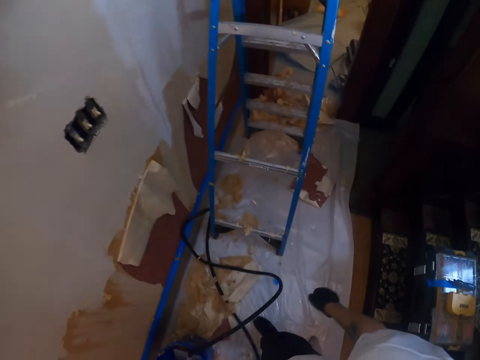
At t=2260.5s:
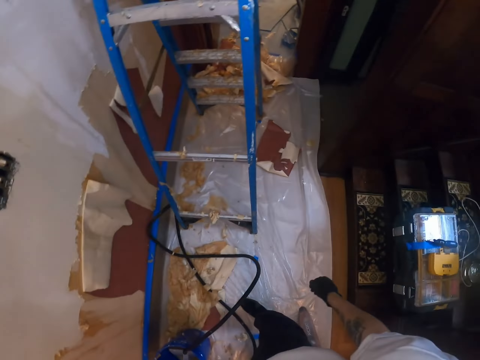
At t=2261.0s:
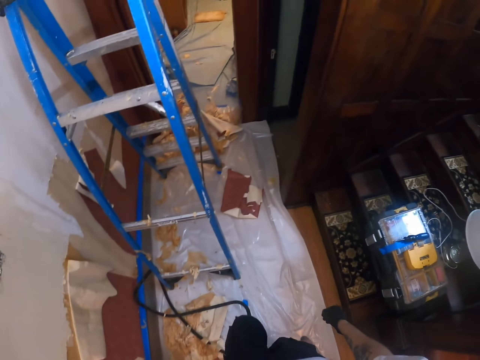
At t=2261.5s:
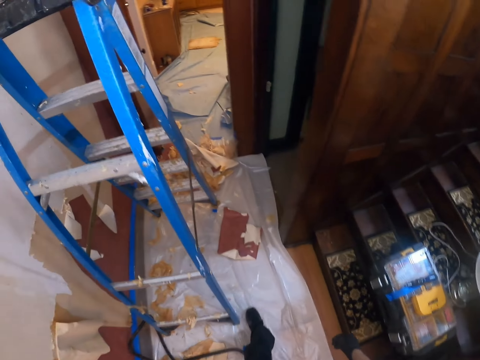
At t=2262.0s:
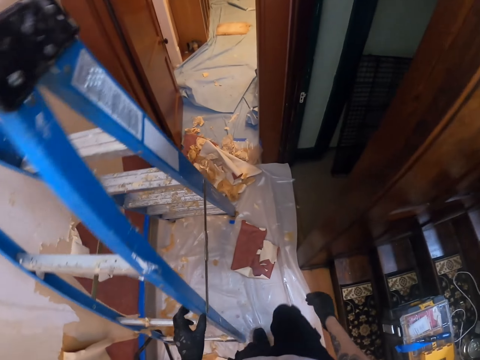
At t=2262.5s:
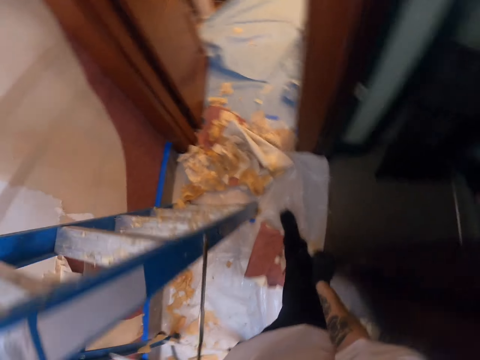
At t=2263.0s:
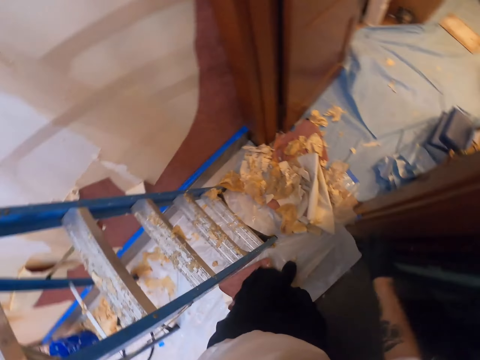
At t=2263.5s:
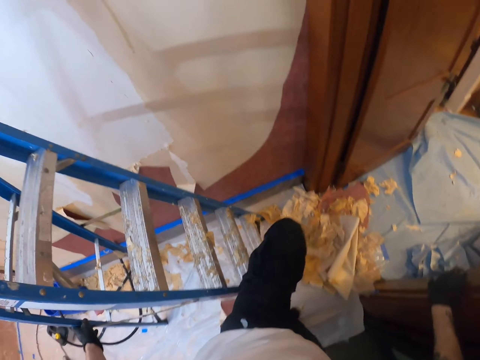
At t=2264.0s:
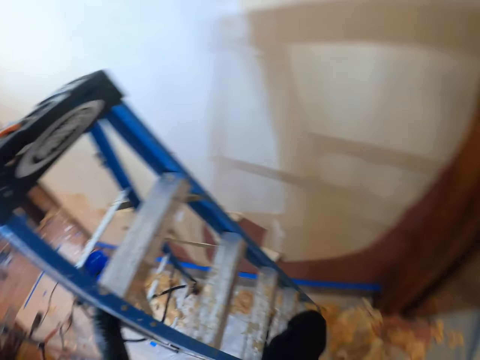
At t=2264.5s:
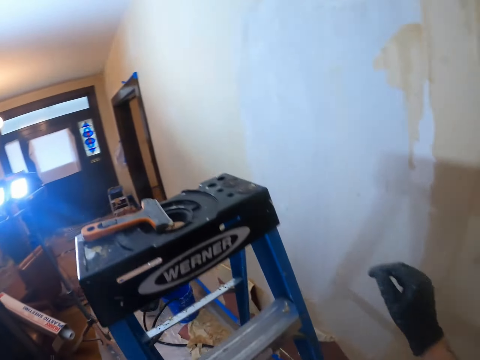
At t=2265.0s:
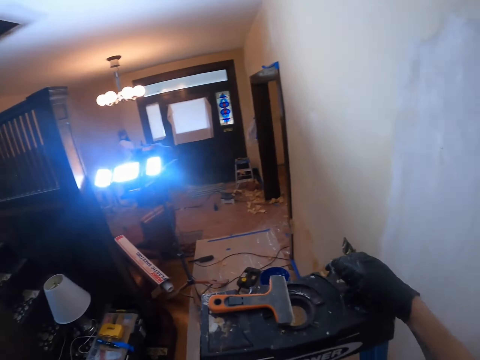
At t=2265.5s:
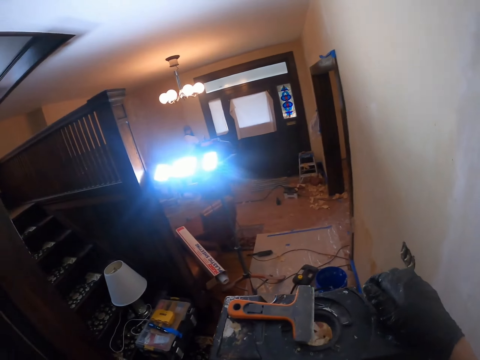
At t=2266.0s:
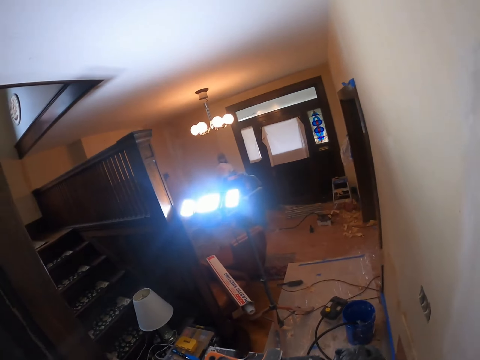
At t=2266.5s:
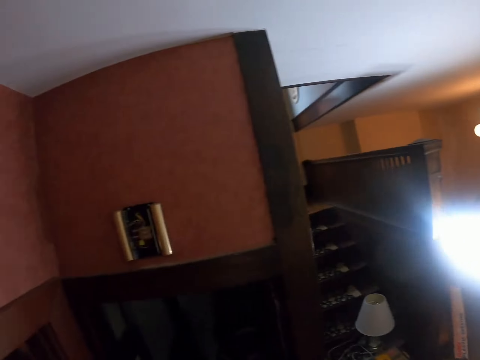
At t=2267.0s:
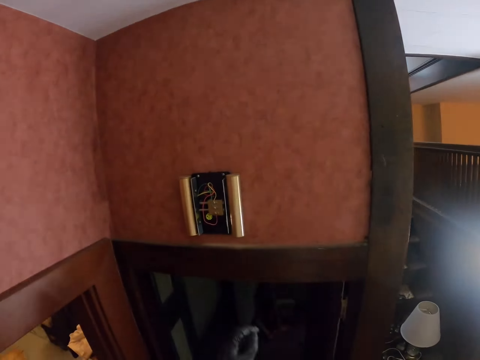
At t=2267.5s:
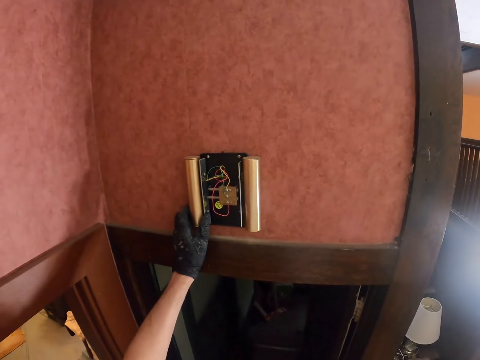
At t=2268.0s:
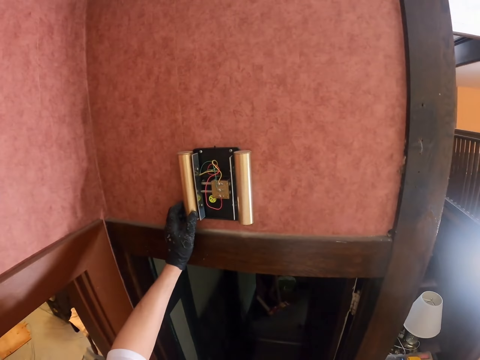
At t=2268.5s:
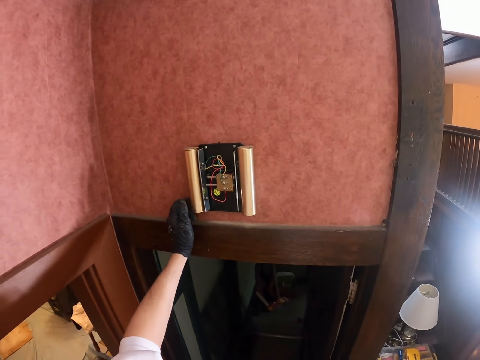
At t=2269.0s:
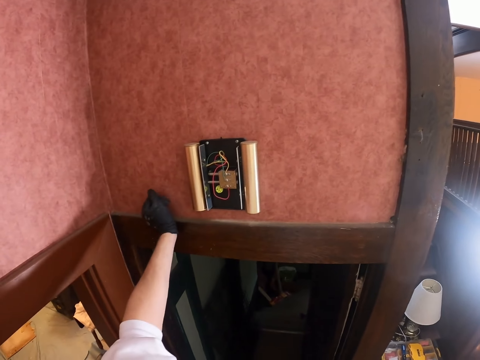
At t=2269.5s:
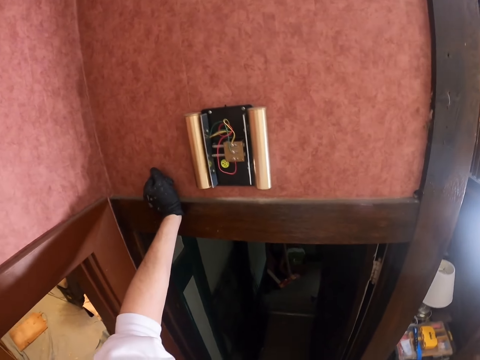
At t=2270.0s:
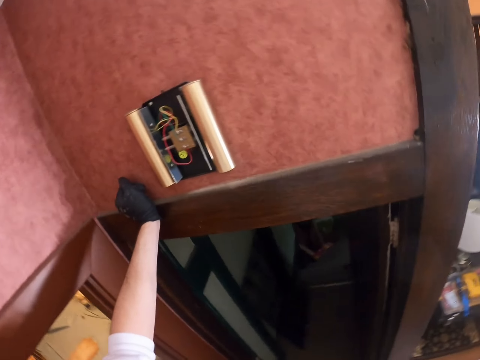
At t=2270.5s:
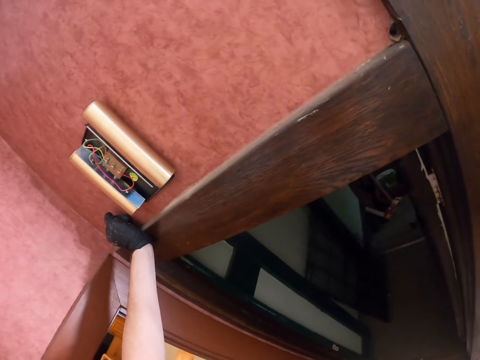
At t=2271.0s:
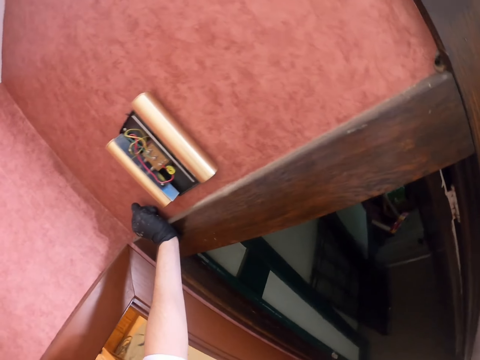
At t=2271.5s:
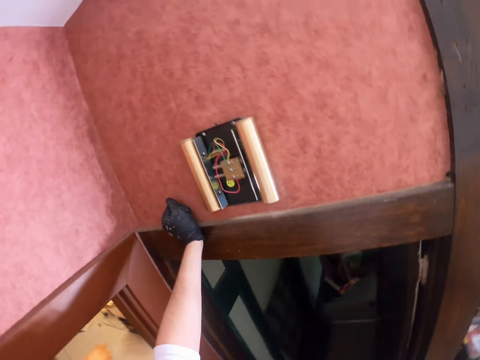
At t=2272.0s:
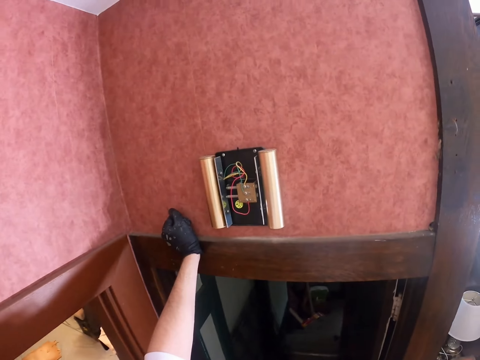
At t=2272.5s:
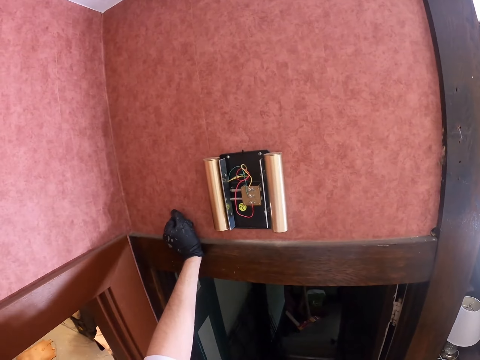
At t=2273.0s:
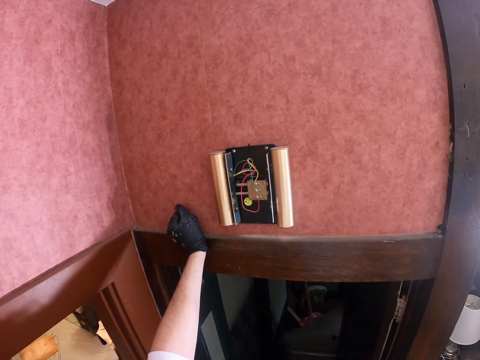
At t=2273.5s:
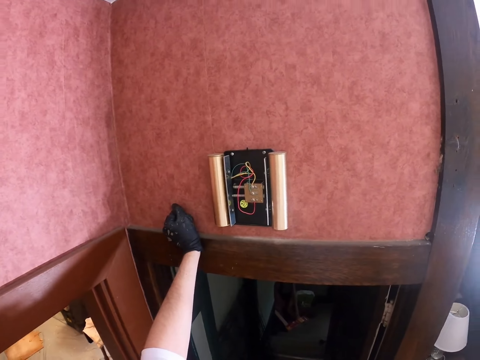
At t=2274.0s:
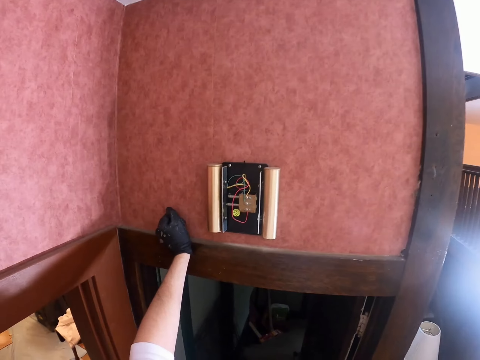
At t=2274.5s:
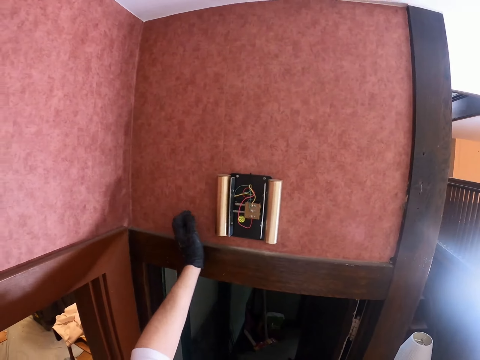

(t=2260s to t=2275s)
The camera wearer looks around, walks around, and climbs the ladder. They put on the steamer, touch something, touch the wall, look around, and hold the wall.

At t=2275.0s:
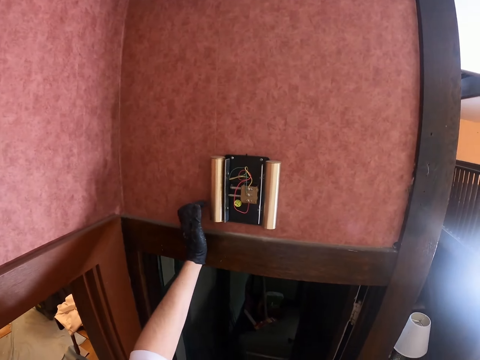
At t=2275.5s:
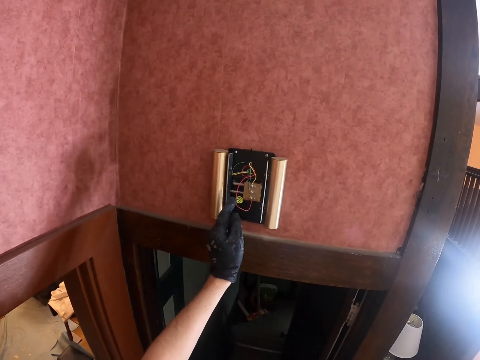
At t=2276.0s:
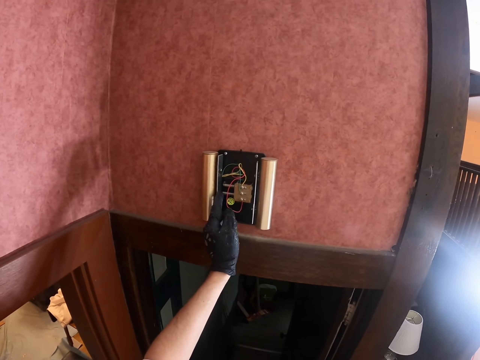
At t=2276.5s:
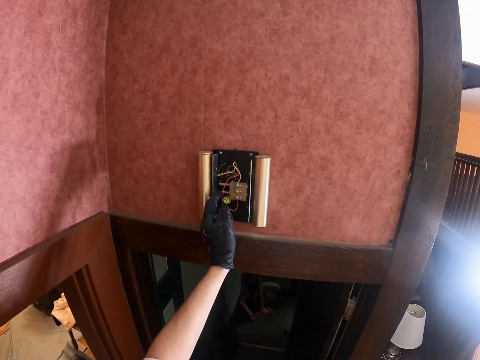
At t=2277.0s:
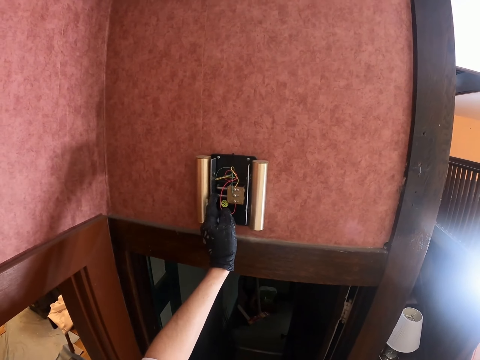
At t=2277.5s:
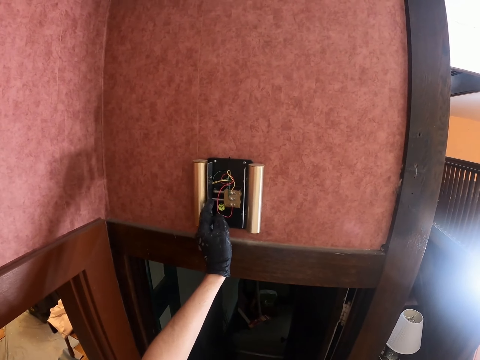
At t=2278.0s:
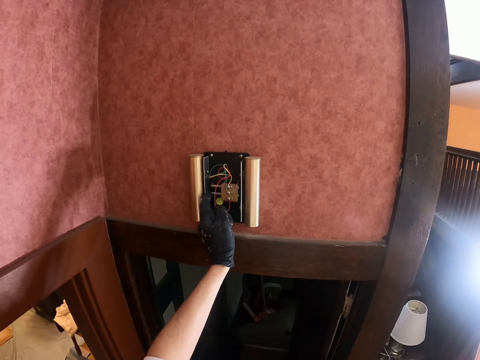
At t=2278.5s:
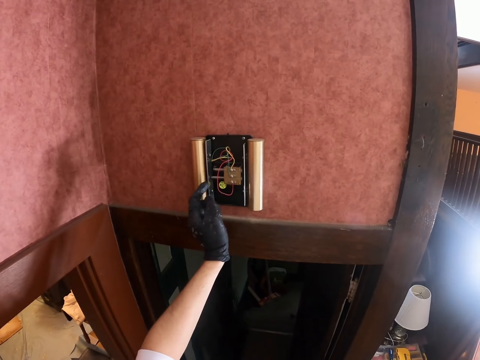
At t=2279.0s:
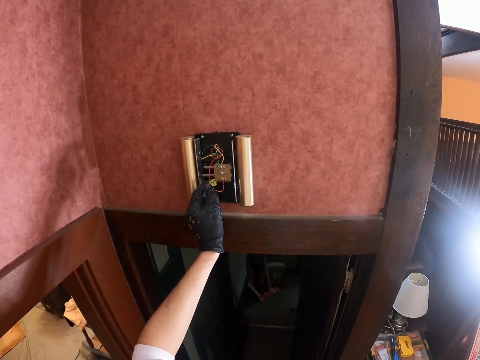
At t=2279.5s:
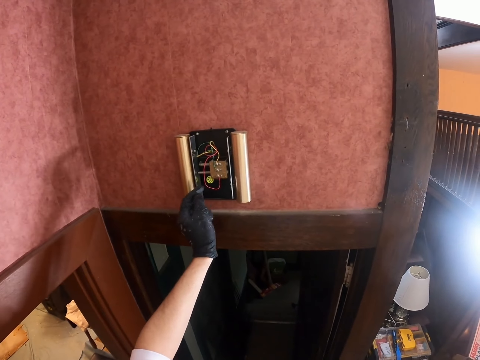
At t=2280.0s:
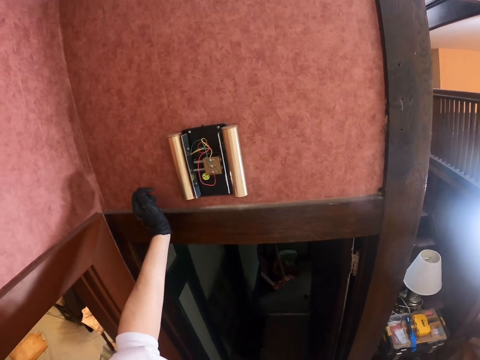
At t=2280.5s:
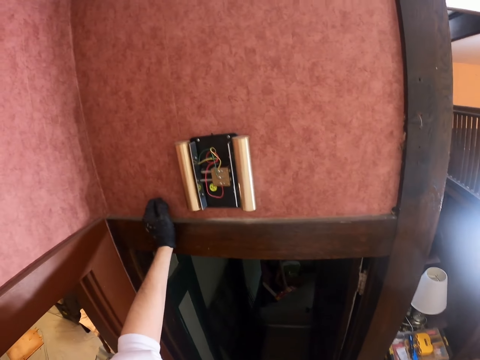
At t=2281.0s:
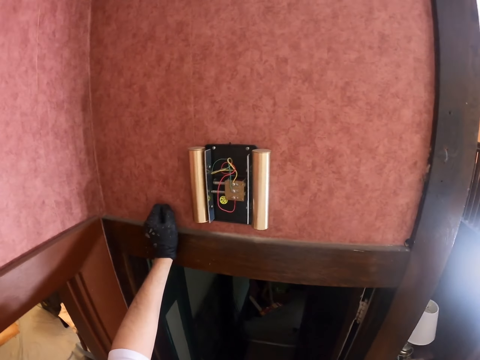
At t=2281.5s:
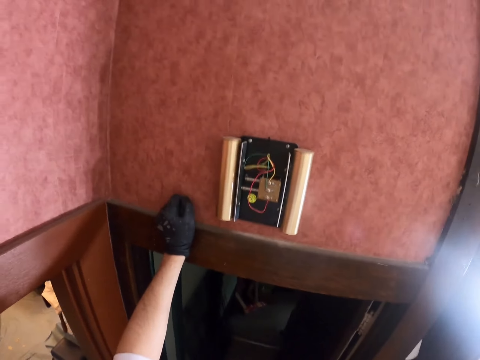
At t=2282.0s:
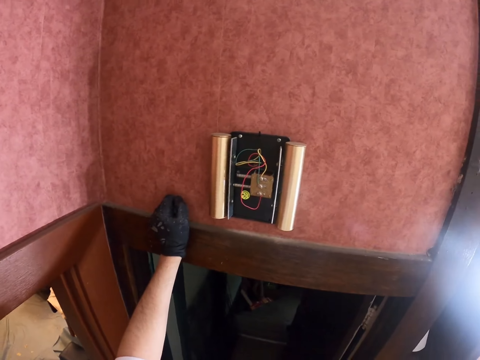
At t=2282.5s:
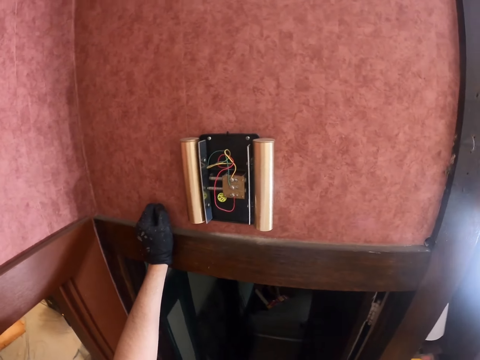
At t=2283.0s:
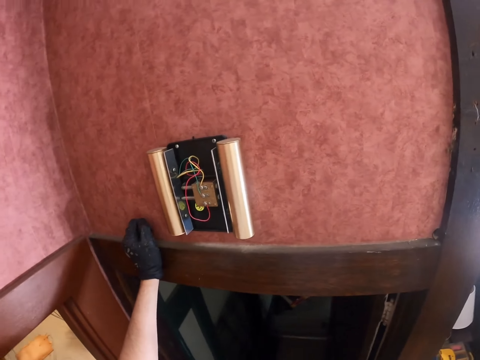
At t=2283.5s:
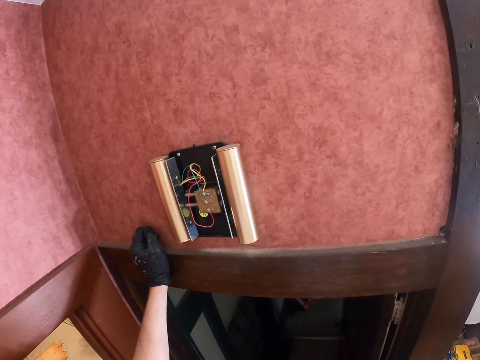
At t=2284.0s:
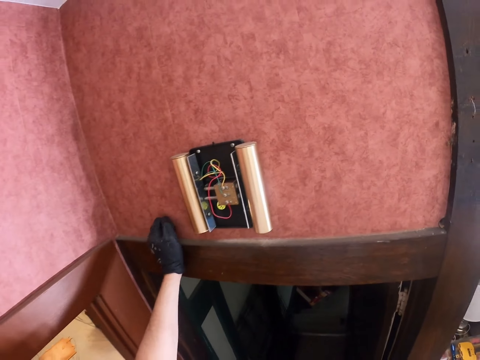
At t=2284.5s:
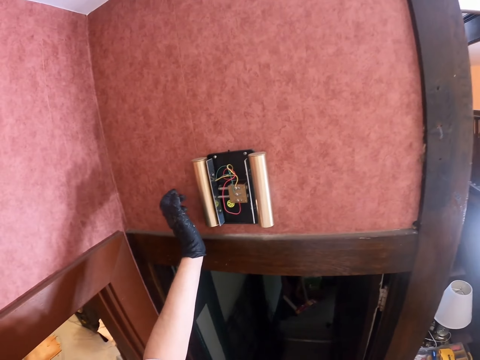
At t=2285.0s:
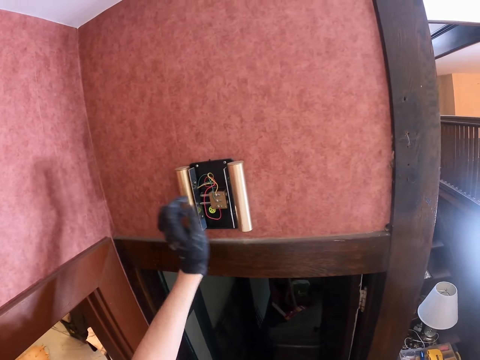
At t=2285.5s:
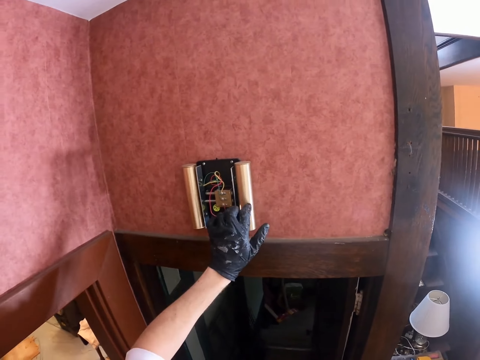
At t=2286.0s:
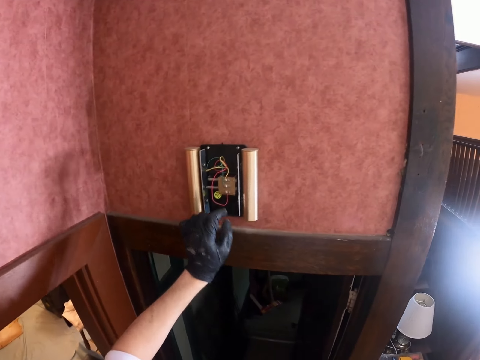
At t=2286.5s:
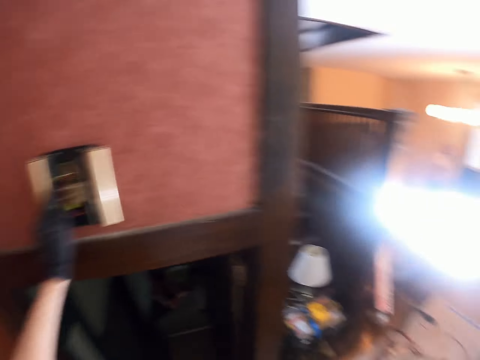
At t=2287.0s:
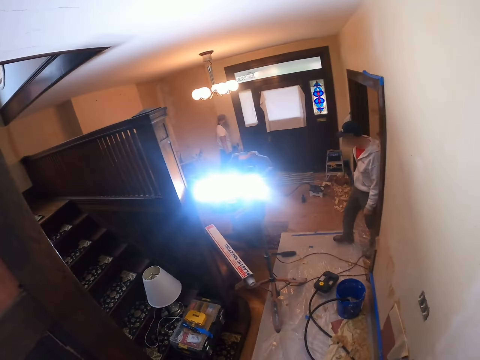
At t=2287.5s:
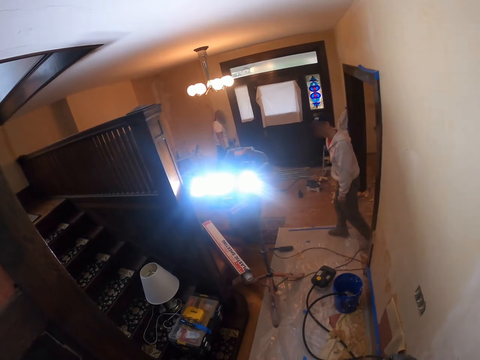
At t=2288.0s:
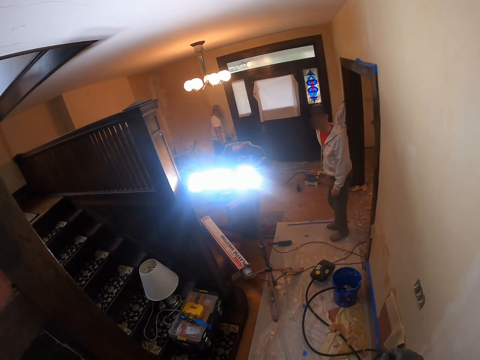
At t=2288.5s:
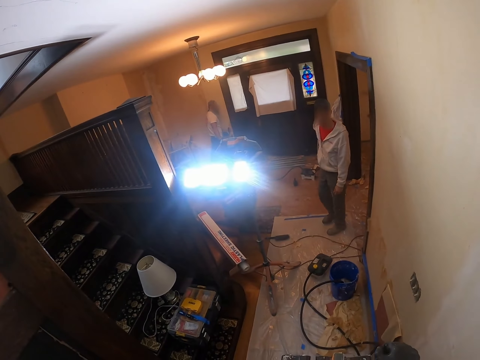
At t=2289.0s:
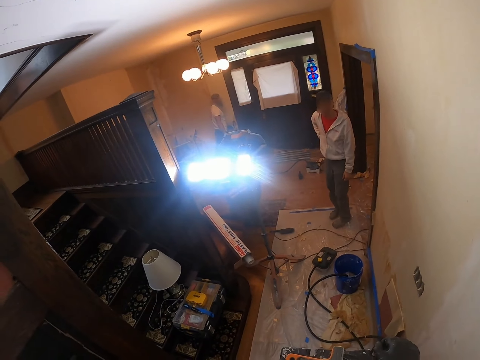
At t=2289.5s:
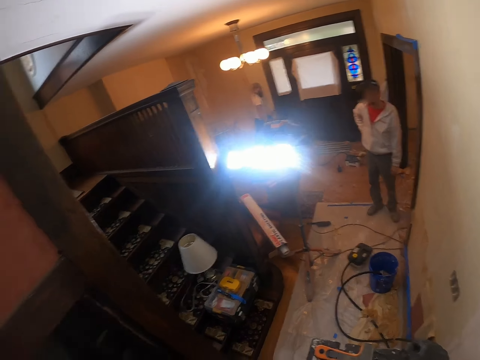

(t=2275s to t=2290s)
The camera wearer touches the socket. They touch the wall and hold the wall. They knock something, touch the socket, and look around. A person walks around.
